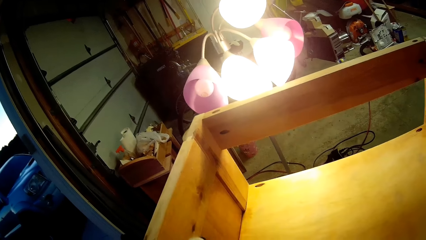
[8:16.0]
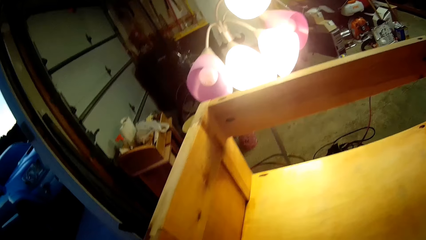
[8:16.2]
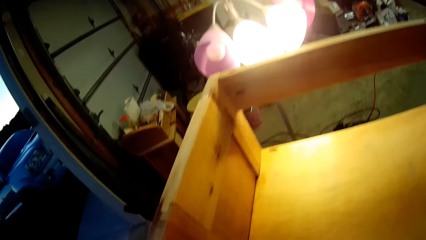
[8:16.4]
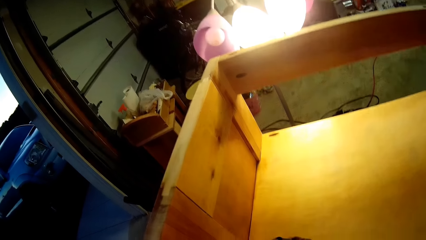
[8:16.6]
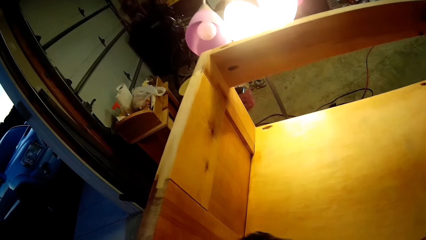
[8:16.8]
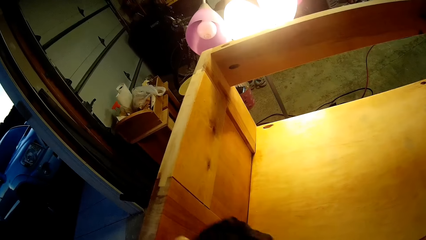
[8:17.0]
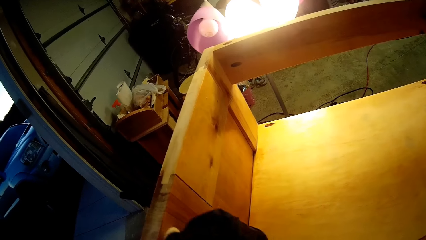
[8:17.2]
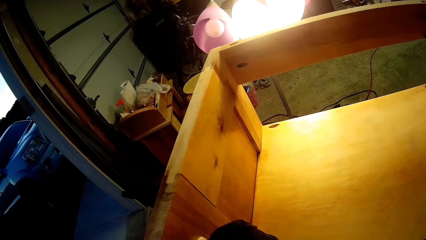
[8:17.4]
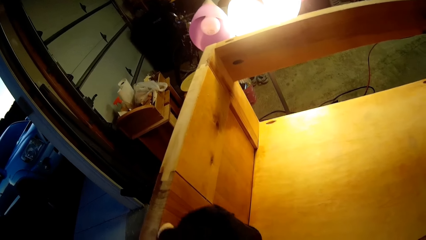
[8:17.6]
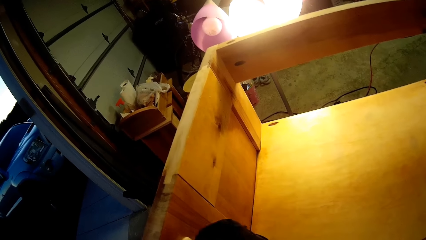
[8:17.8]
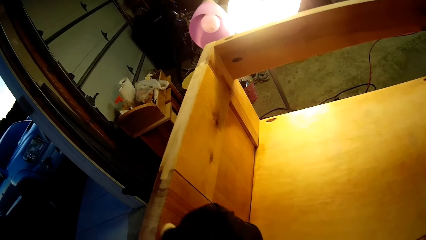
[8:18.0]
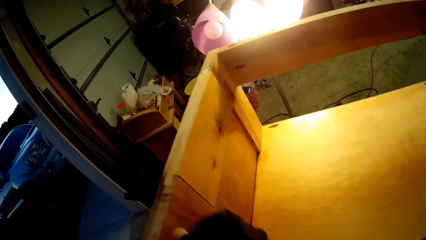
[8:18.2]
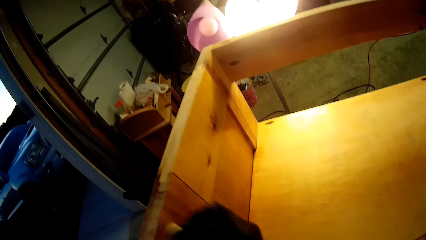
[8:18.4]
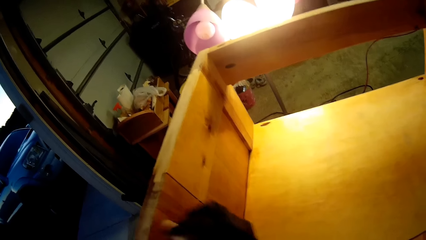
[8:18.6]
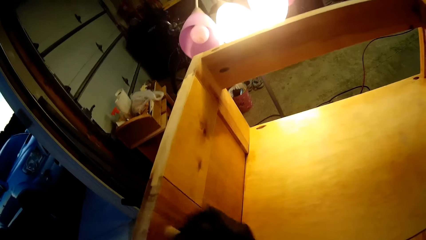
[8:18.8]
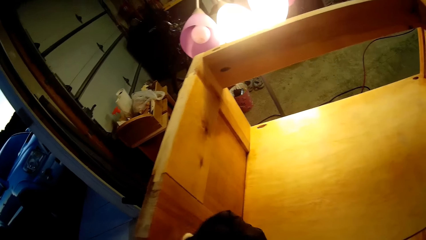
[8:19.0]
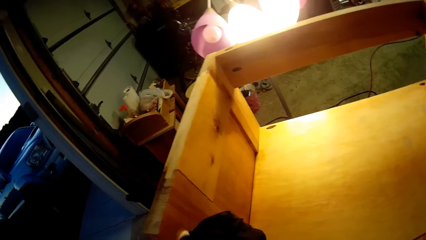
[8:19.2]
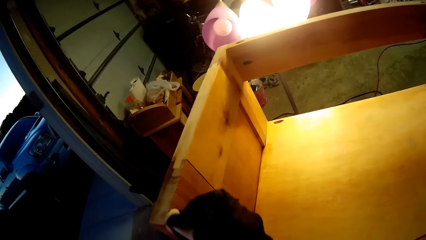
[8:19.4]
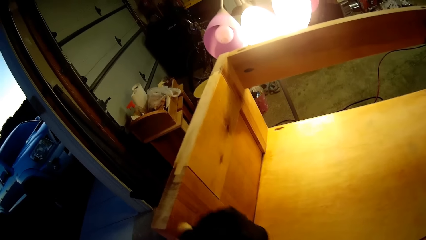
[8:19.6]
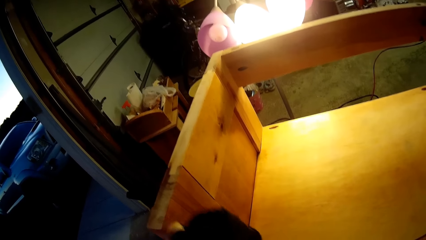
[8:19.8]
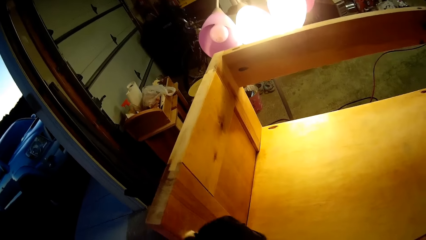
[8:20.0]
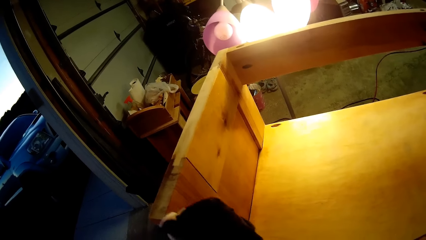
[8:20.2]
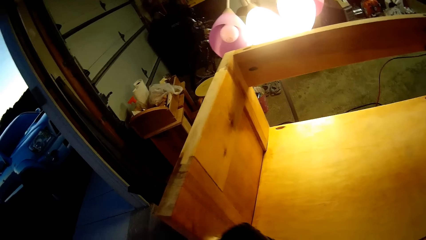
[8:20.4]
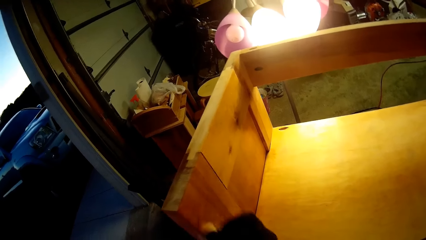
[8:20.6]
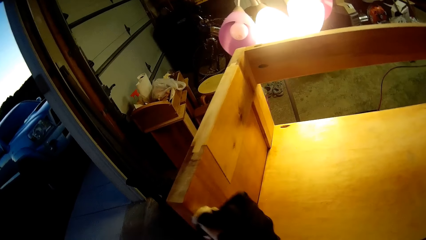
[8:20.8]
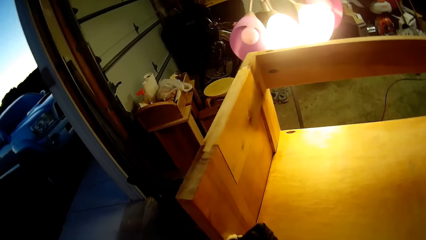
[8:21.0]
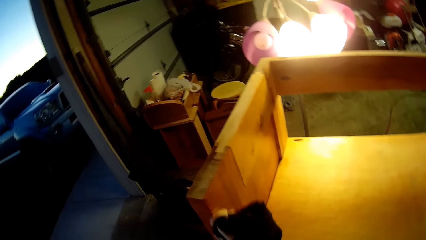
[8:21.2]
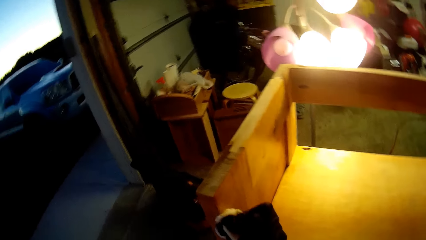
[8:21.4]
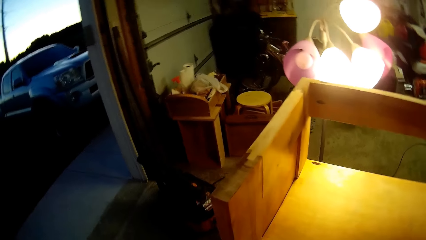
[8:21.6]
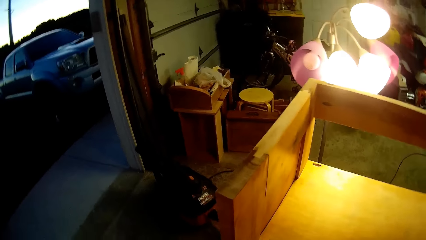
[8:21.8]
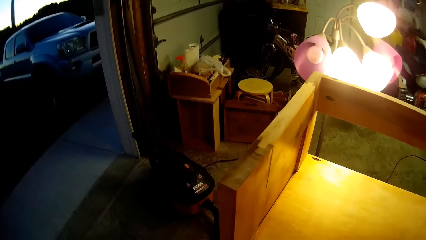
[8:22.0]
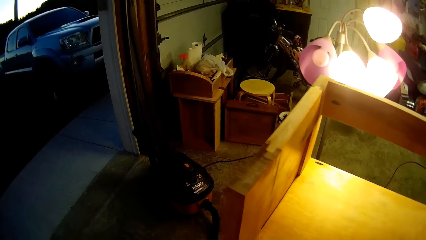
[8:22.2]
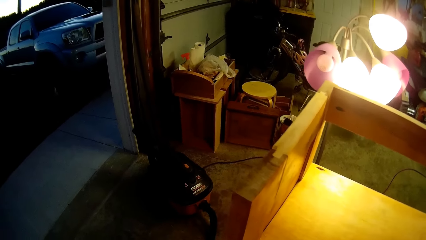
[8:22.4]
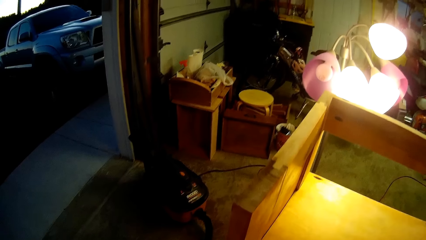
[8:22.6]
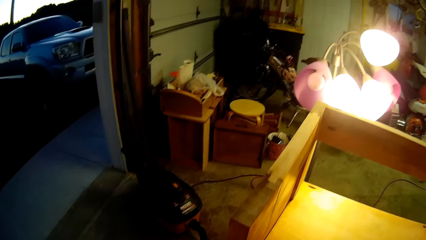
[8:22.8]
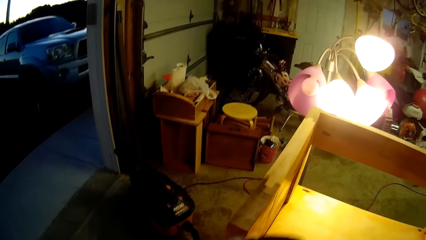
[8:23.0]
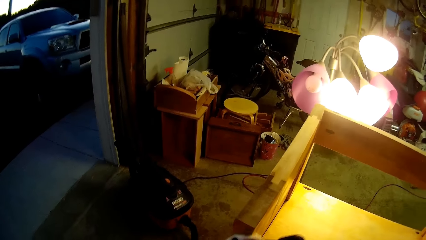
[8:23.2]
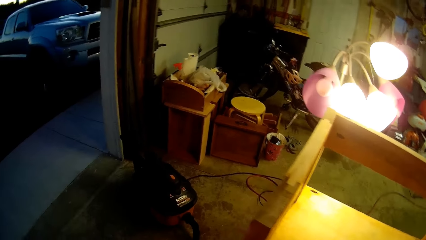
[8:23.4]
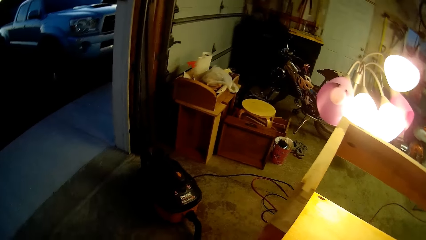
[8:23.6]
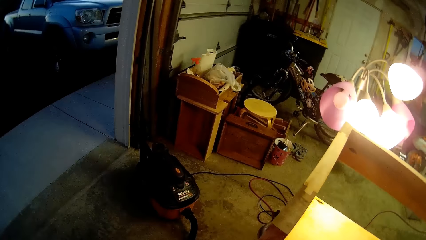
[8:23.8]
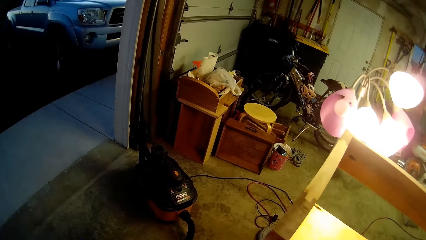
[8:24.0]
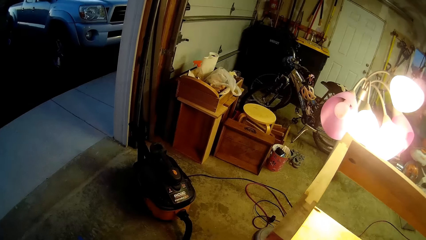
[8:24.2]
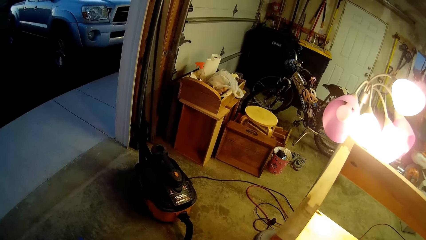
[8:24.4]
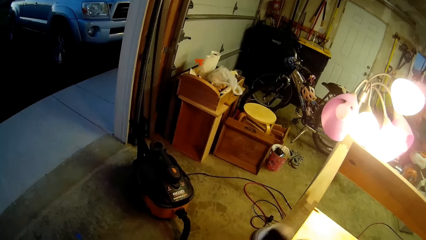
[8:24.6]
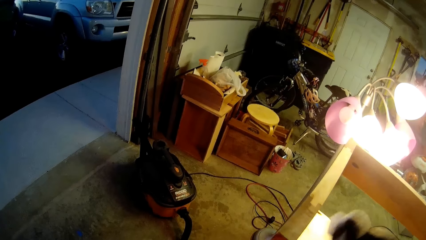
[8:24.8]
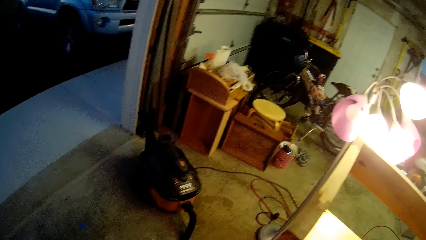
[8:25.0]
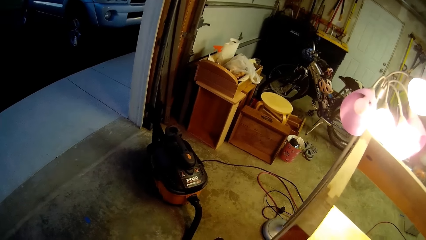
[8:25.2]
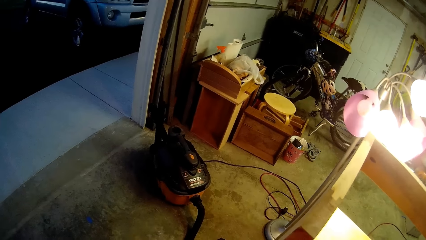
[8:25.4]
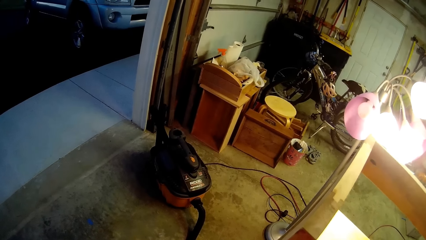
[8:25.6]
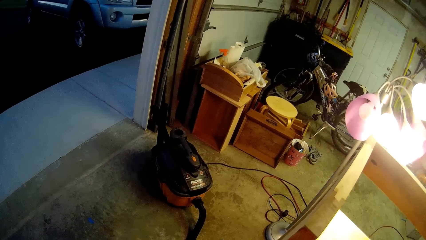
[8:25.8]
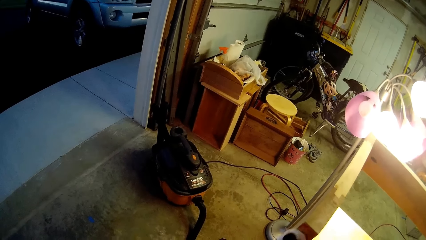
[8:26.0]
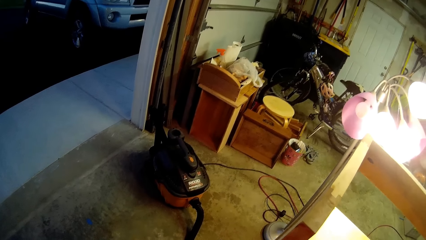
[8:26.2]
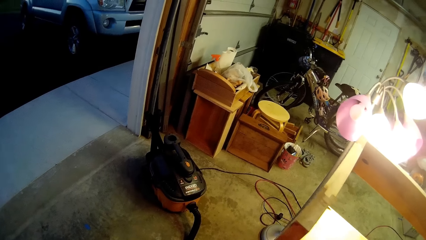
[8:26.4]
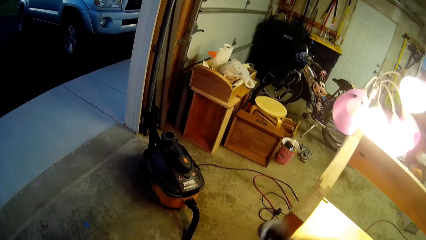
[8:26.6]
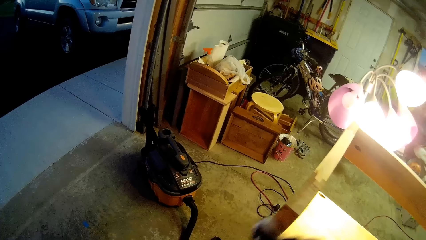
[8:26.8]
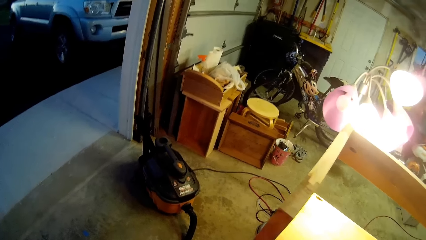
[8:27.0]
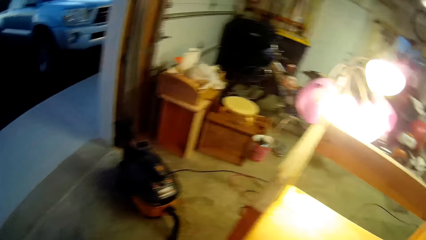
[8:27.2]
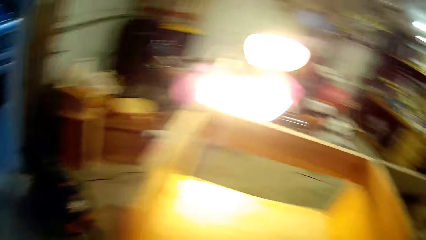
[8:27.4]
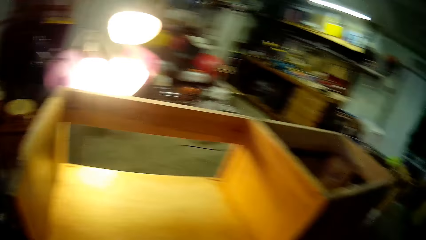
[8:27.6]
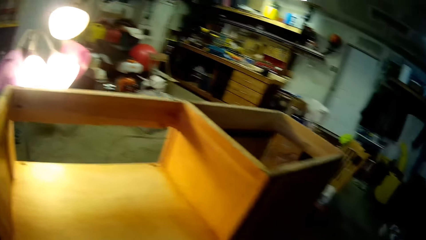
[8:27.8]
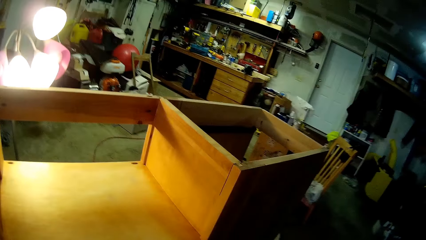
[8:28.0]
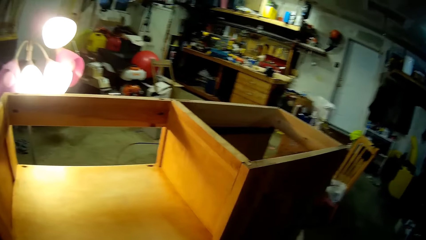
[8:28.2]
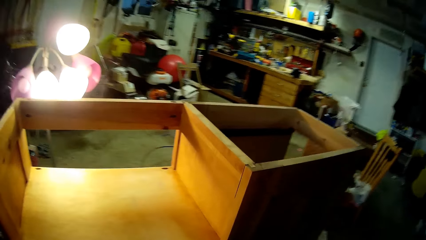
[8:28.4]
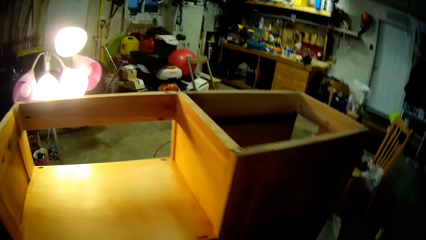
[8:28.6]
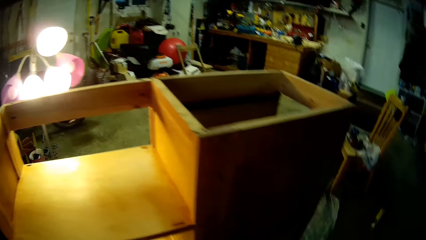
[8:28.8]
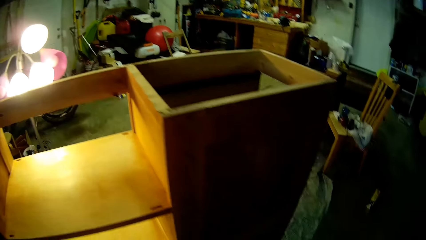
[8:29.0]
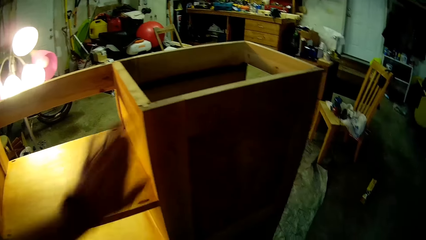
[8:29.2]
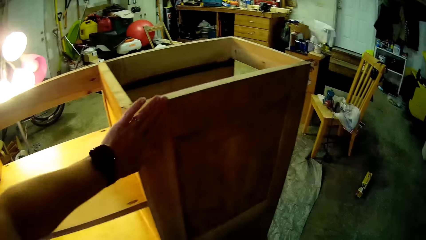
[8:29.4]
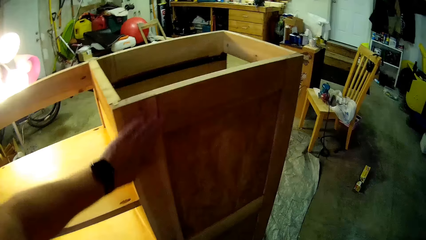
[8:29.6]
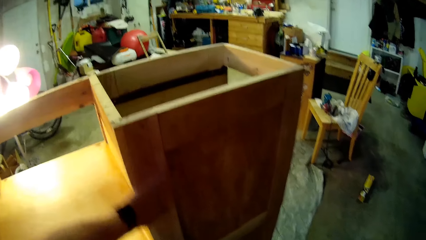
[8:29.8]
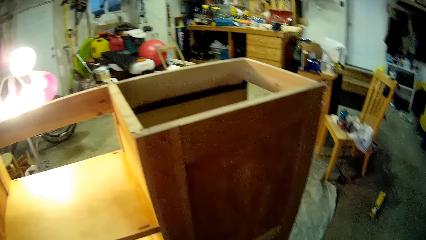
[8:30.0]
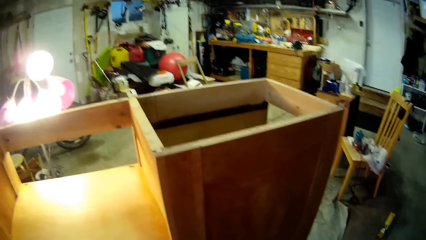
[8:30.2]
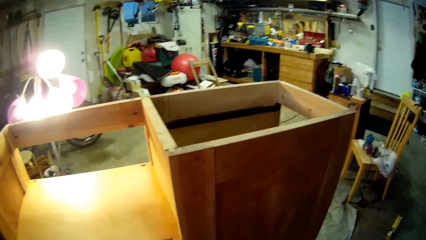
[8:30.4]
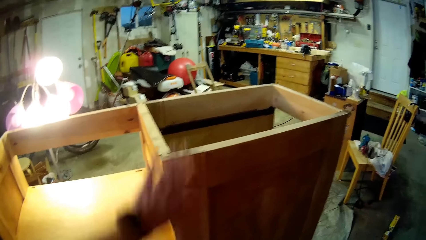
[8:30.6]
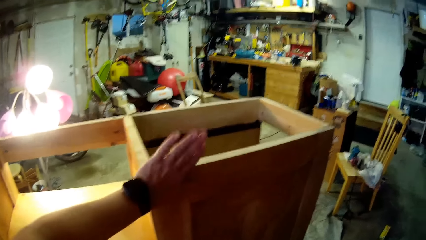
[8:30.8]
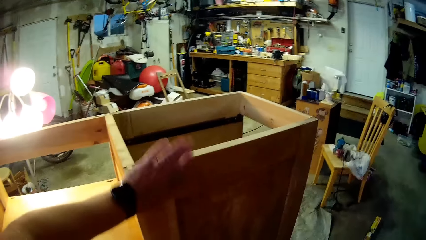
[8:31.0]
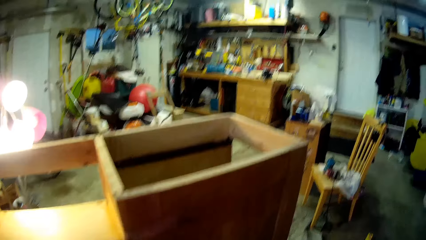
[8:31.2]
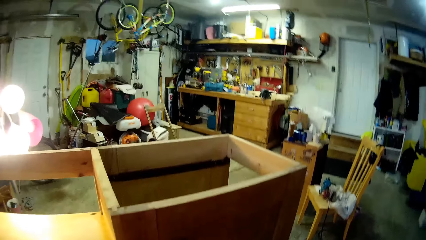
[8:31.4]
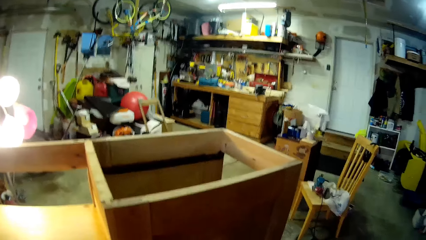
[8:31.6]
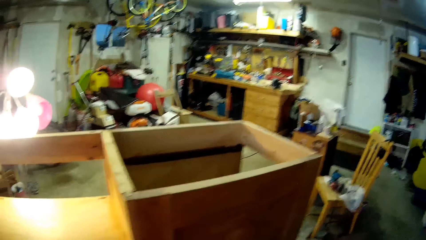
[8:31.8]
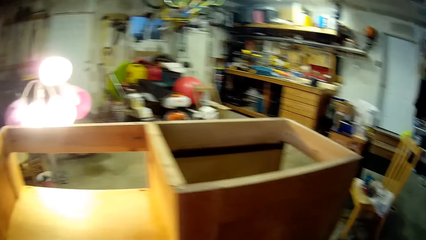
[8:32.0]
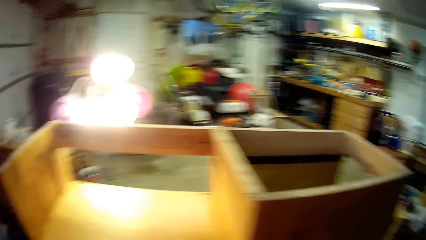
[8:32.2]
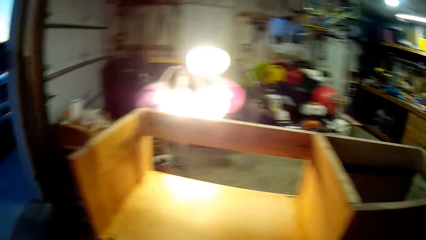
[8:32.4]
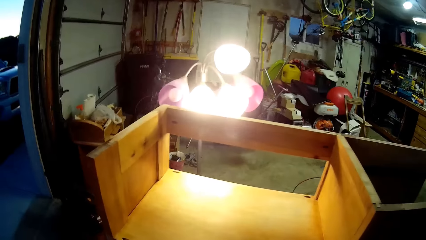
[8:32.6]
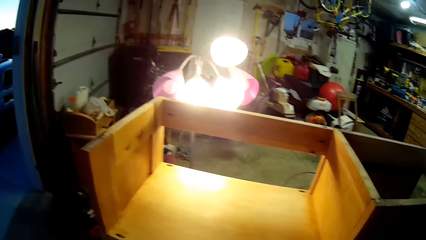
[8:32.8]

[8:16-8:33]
The camera wearer walks. They wipe the cabinet with the left hand.
